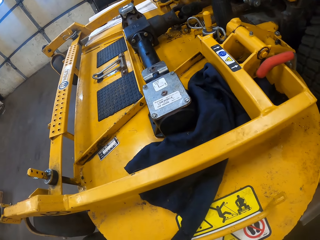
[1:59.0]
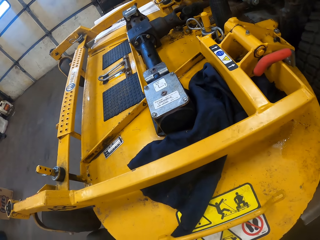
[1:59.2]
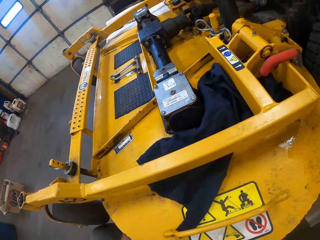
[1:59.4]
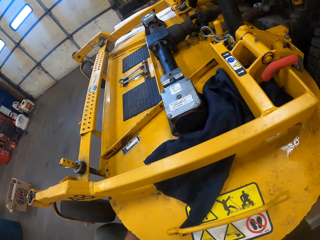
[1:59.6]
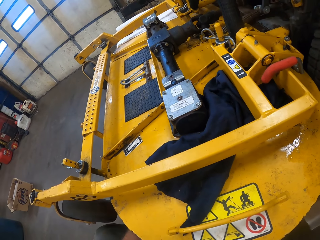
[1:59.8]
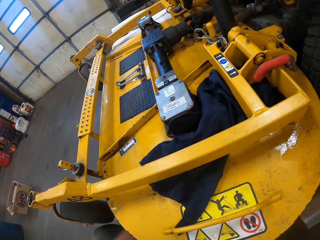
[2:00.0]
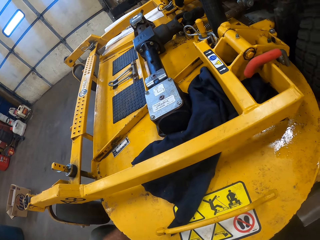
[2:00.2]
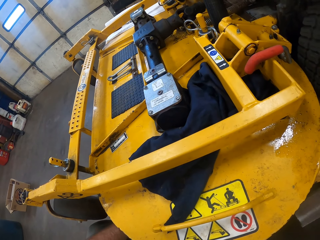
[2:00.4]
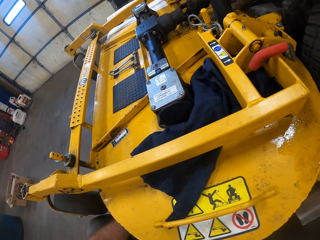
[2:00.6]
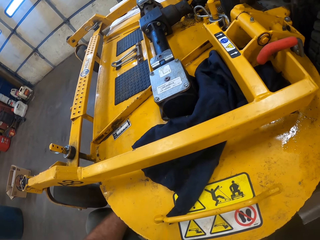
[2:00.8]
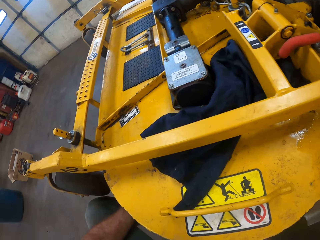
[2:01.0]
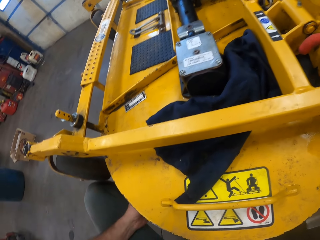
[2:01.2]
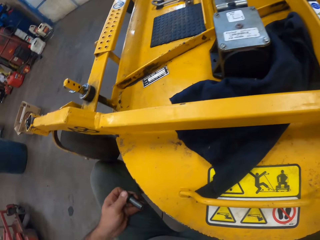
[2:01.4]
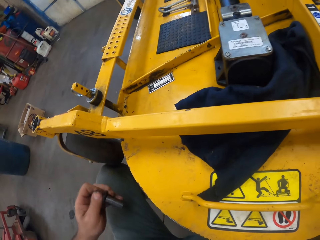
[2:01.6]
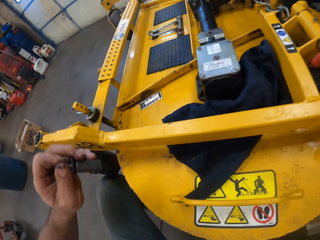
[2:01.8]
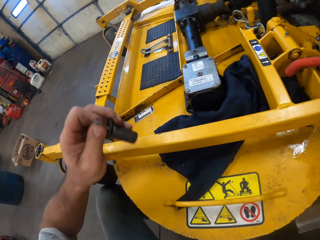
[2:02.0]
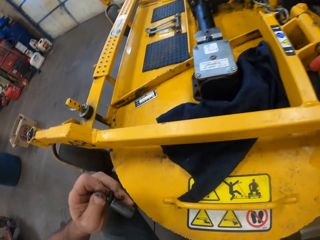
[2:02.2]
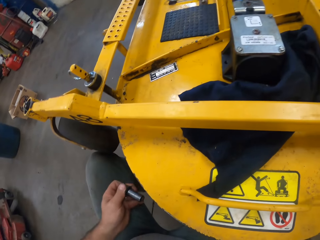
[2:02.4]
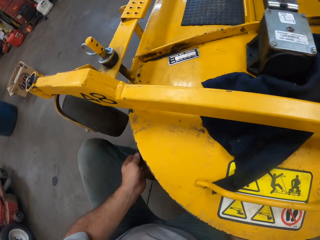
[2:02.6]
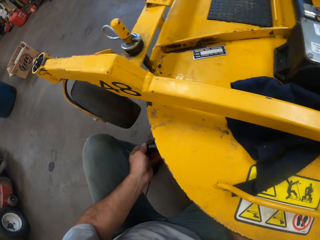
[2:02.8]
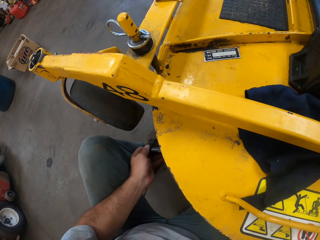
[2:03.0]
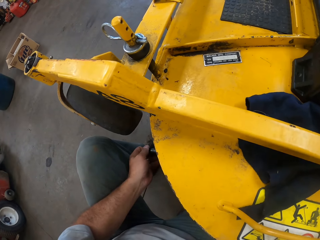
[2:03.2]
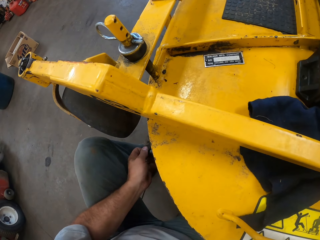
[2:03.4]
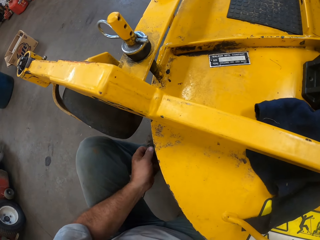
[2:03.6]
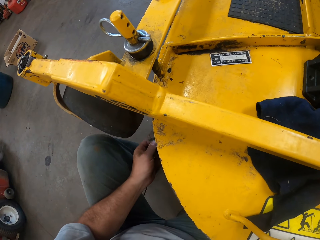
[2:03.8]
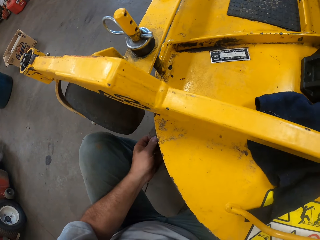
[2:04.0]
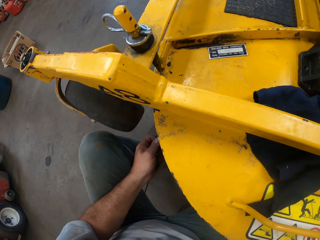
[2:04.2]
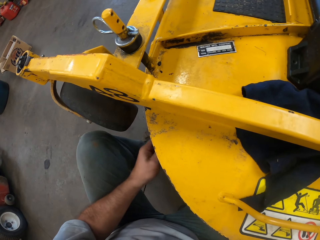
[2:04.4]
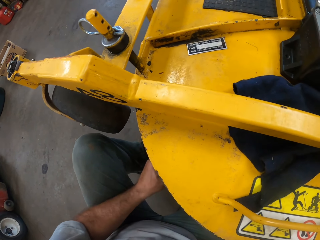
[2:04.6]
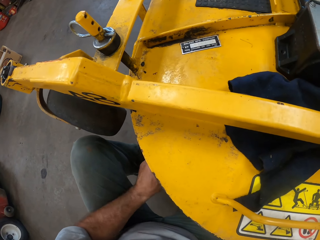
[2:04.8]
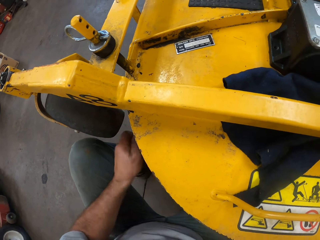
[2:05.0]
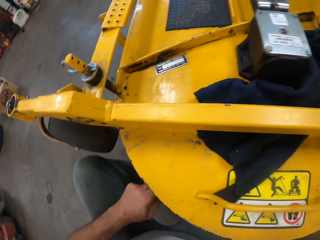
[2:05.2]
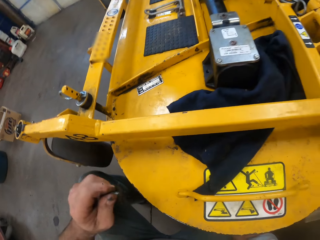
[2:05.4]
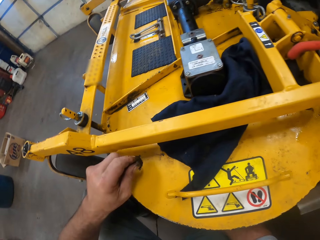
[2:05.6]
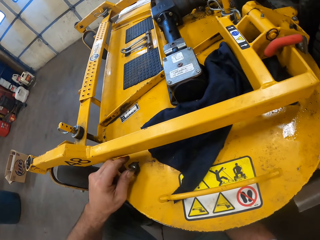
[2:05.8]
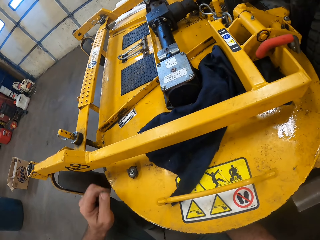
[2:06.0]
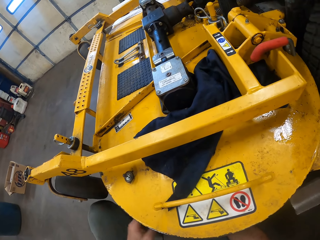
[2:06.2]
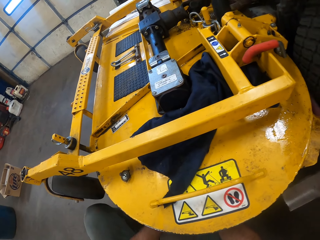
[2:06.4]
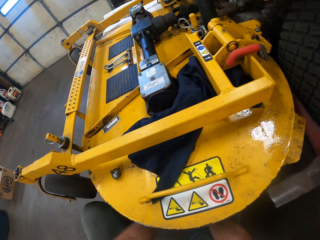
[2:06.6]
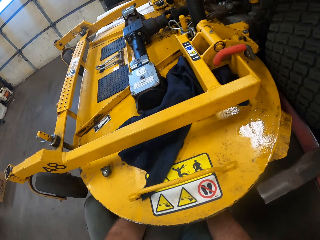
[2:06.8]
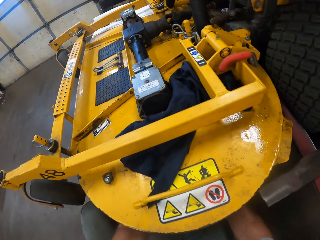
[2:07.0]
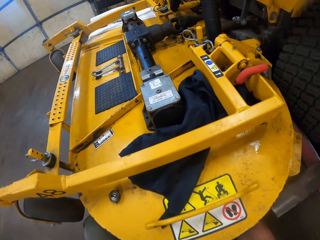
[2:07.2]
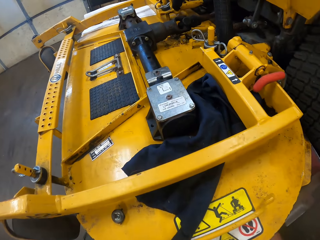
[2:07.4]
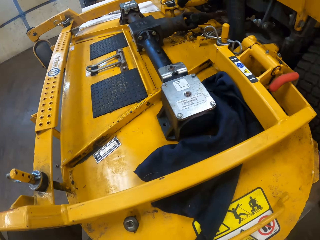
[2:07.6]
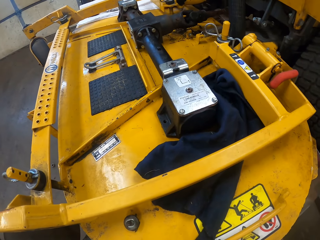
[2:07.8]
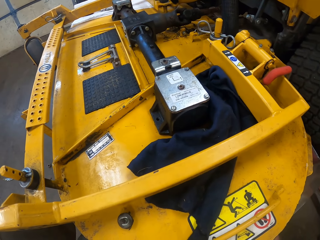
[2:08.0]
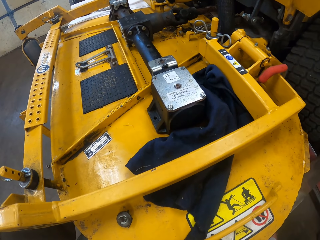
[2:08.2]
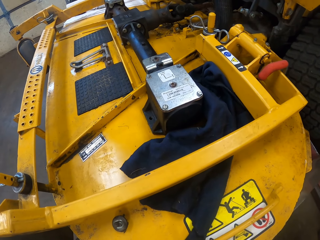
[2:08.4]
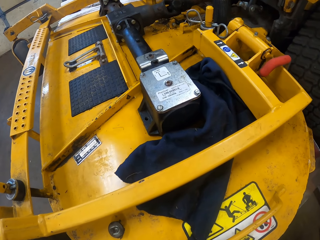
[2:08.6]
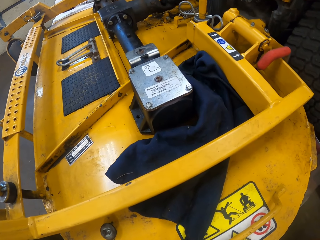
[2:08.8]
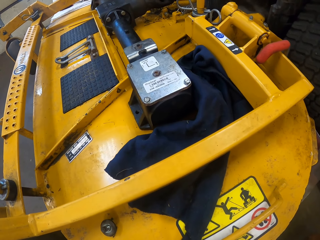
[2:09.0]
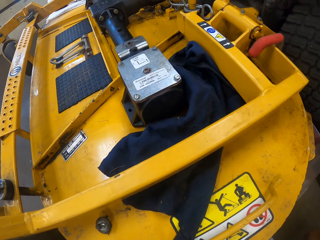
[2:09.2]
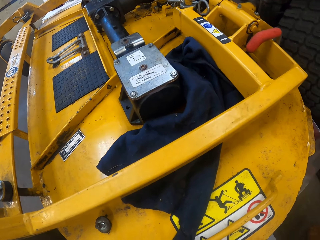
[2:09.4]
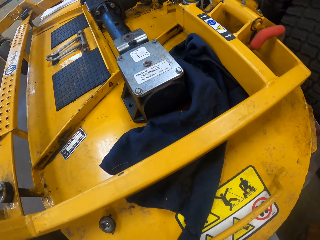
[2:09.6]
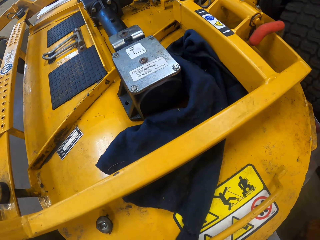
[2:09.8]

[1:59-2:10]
The camera wearer removes a drill jig from the lawn mower. They fix the drill jig in the lawn mower. They drop a screw on the lawn mower. They place a nut on the lawn mower.

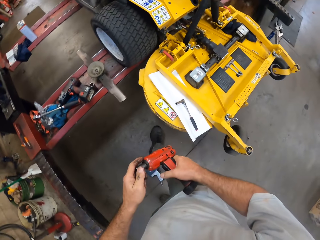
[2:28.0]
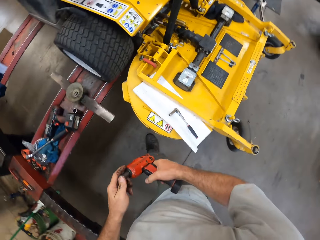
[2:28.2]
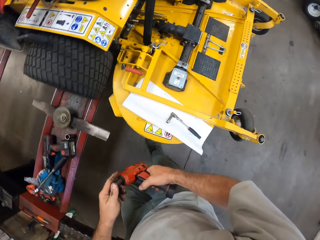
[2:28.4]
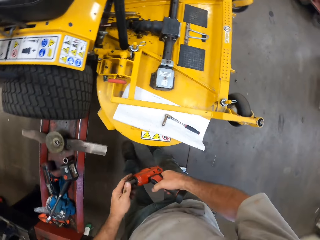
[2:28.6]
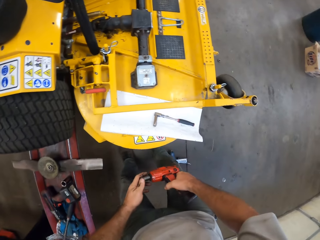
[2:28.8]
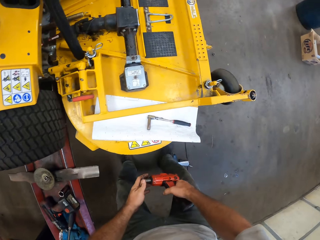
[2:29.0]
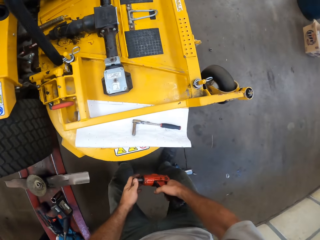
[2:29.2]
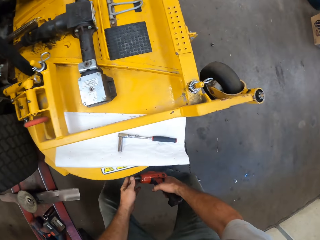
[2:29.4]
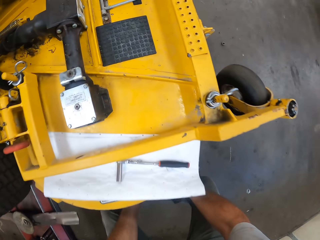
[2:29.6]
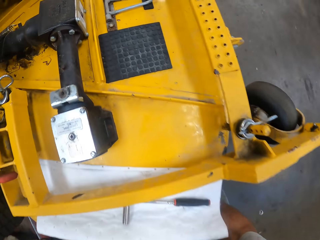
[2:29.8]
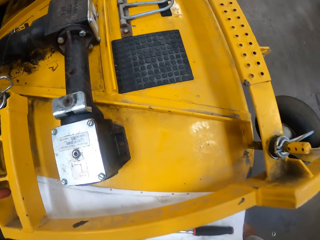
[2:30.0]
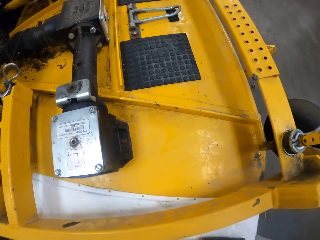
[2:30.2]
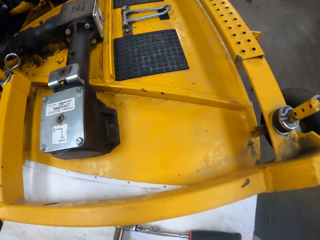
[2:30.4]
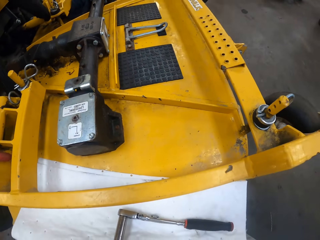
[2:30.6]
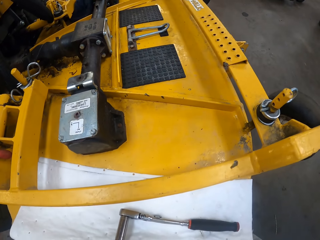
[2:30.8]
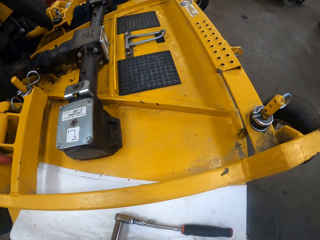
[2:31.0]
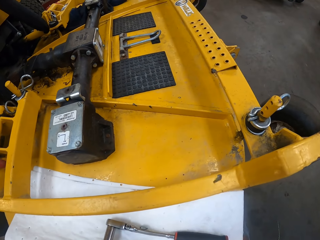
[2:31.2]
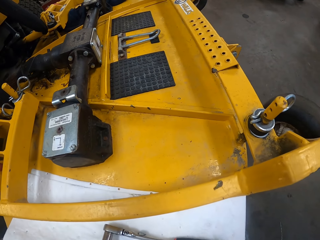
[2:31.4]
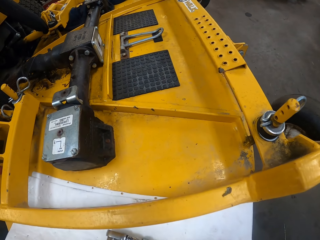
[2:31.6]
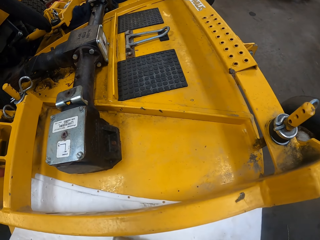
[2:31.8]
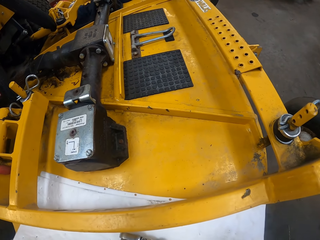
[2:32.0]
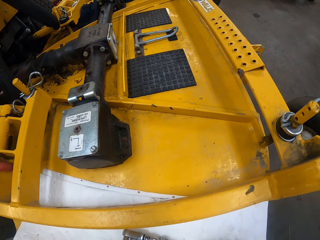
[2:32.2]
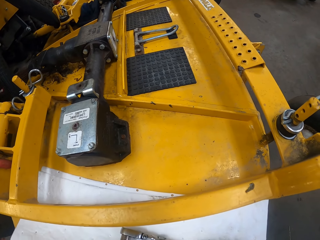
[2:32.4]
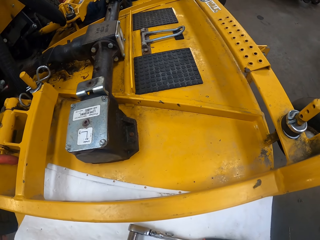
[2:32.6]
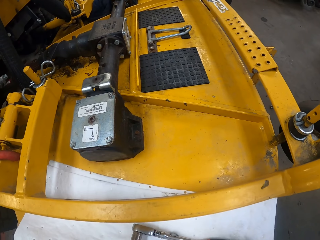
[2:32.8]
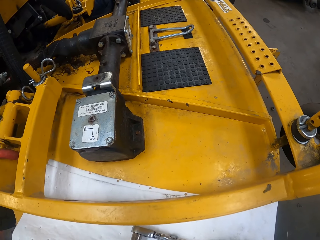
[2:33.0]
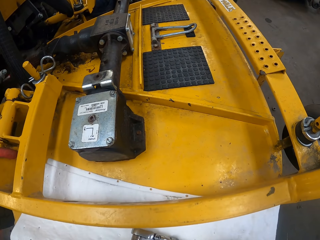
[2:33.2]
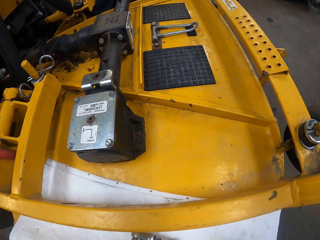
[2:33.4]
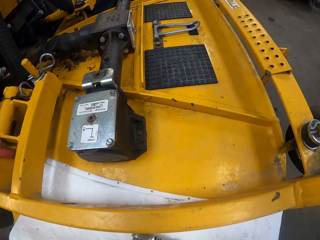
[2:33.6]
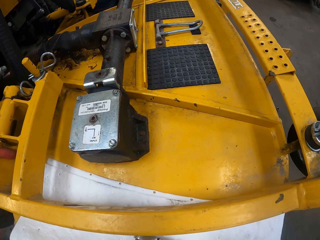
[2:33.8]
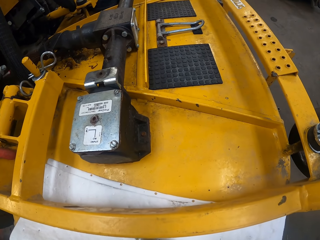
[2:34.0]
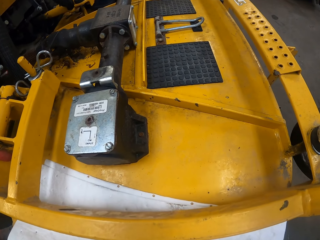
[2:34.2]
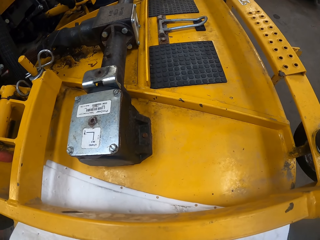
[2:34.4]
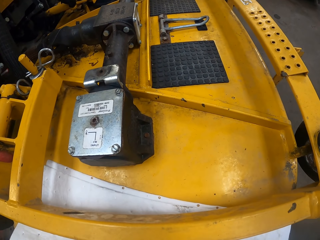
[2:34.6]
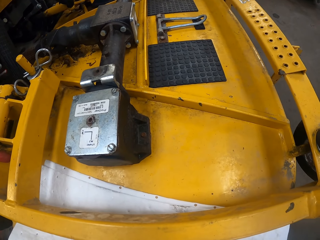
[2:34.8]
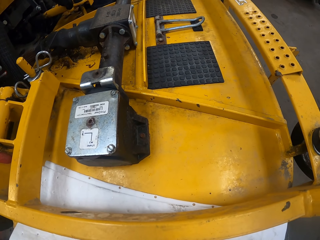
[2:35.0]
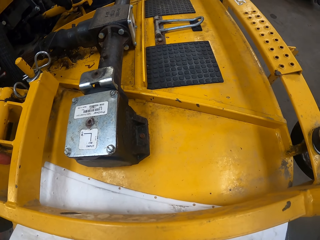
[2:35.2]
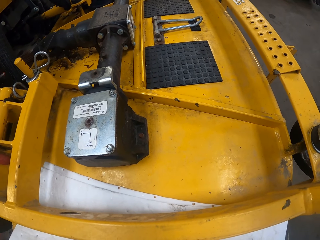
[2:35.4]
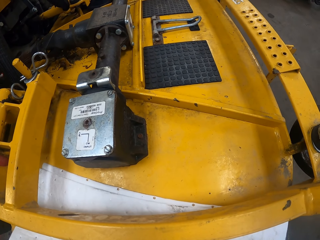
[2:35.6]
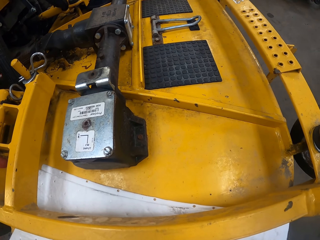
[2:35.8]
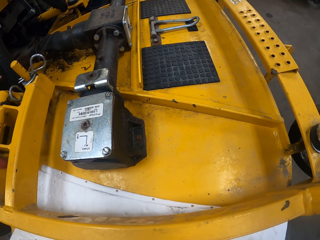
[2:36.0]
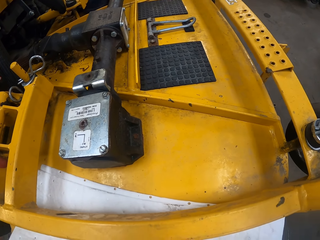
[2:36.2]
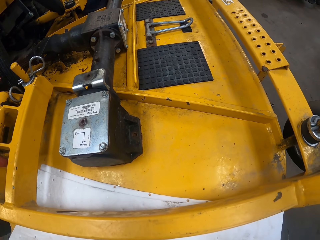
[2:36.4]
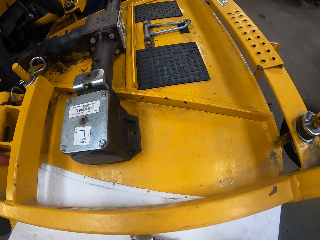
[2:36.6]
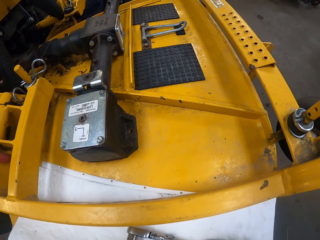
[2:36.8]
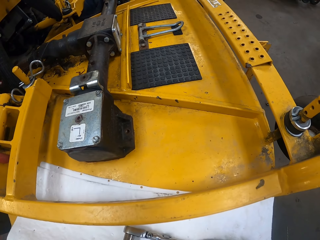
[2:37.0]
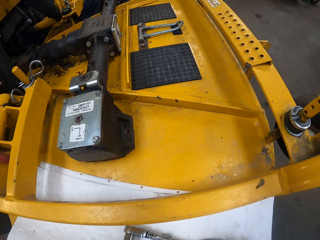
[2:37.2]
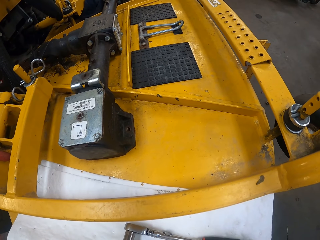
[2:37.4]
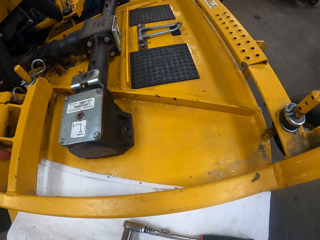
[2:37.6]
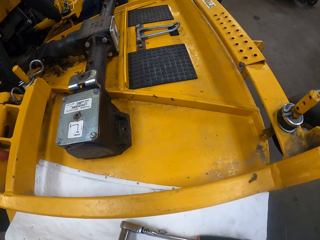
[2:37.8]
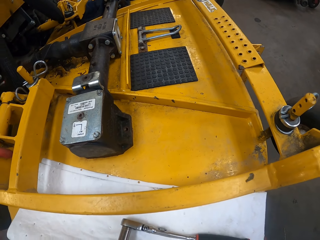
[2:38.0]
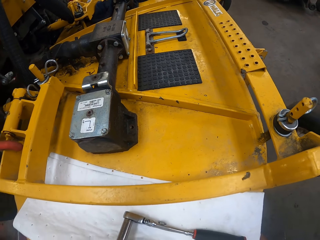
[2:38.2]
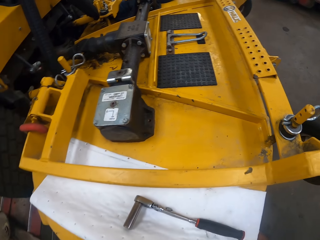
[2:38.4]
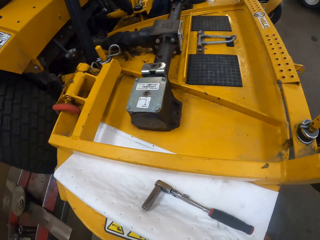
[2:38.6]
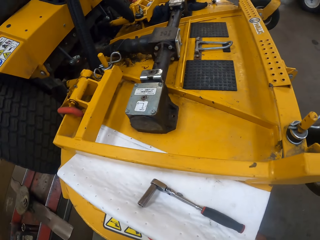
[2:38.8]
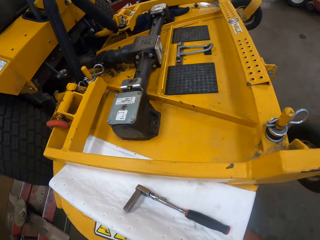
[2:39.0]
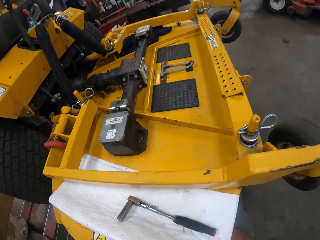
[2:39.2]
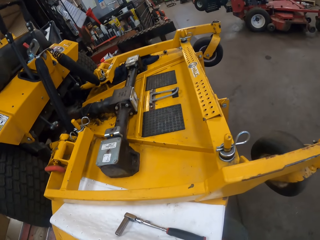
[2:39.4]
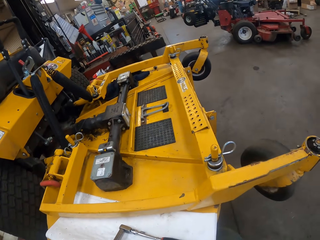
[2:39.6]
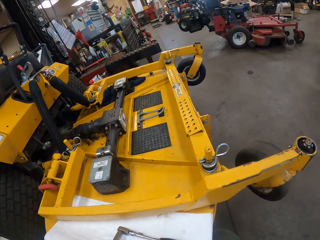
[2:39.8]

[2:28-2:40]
The camera wearer bends on the lawn mower.
